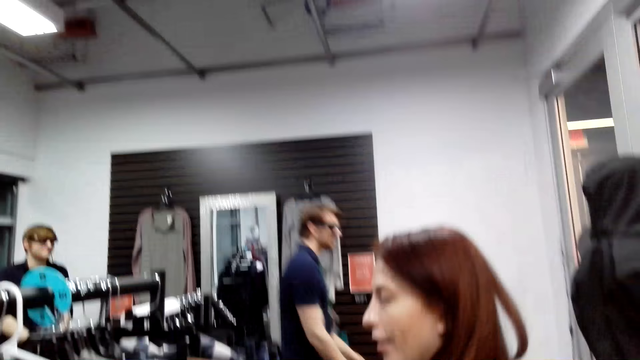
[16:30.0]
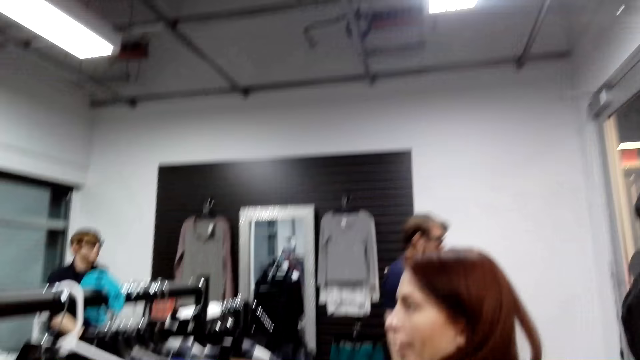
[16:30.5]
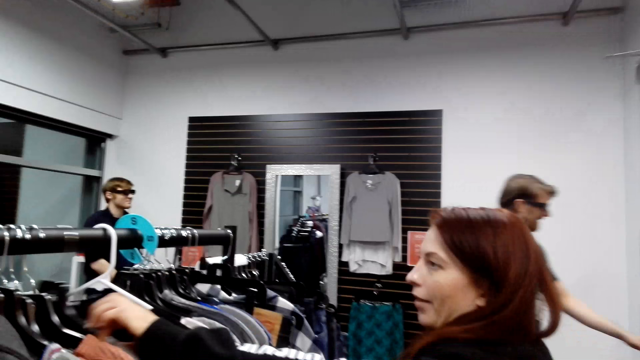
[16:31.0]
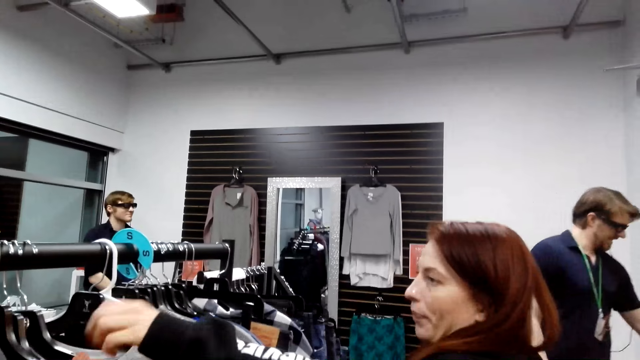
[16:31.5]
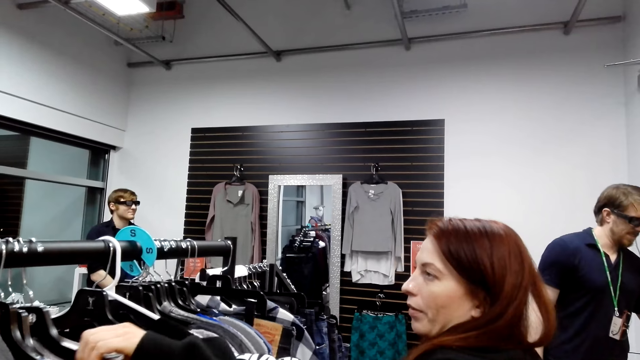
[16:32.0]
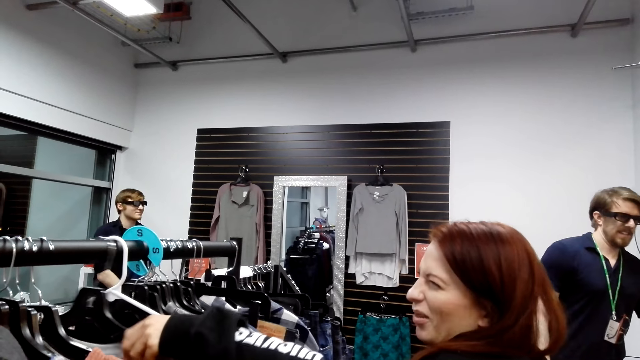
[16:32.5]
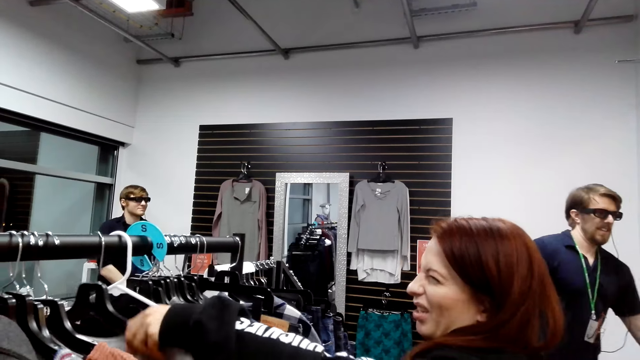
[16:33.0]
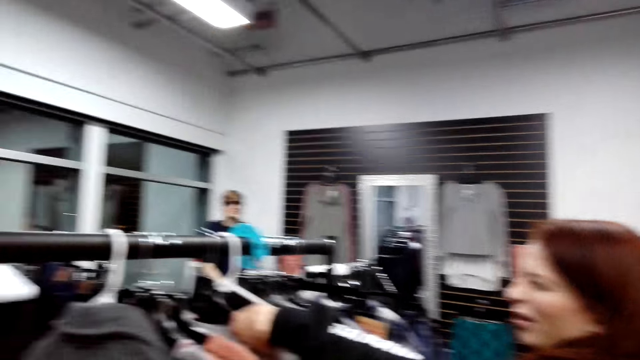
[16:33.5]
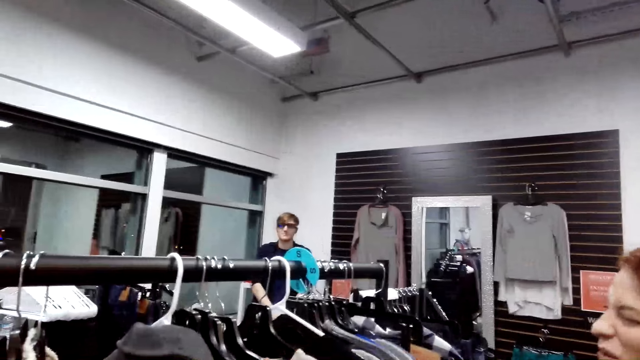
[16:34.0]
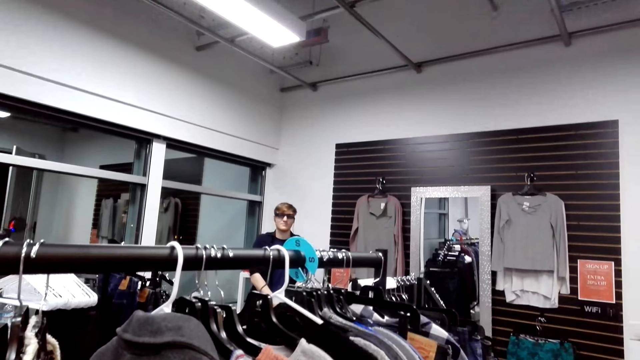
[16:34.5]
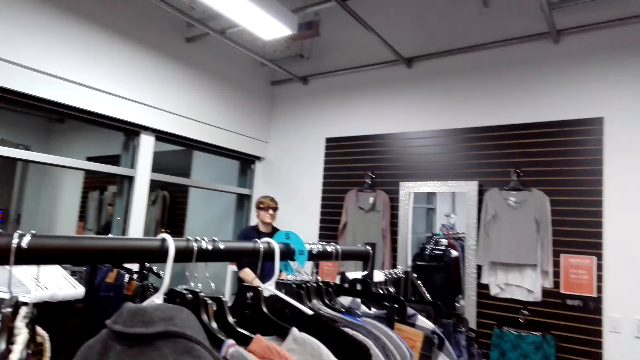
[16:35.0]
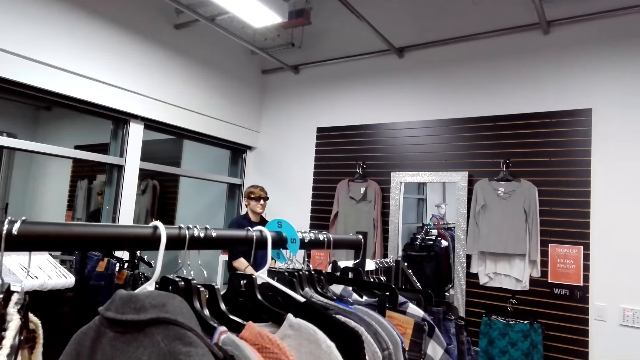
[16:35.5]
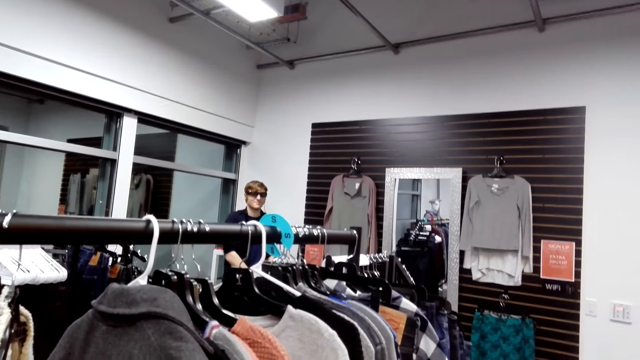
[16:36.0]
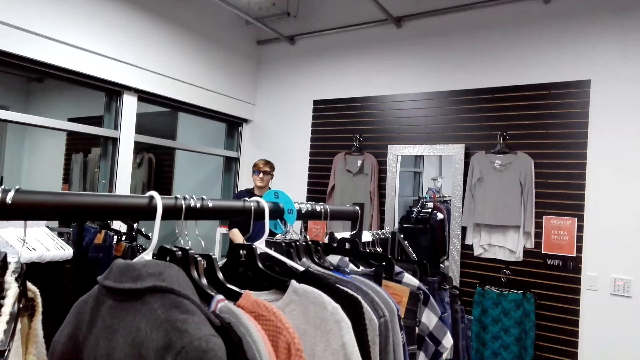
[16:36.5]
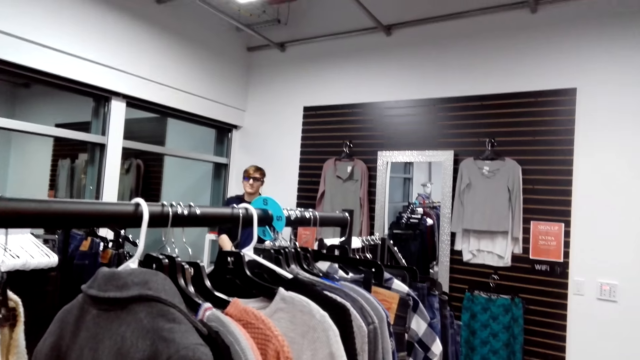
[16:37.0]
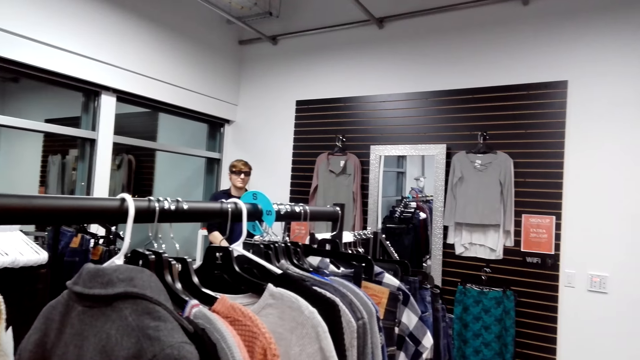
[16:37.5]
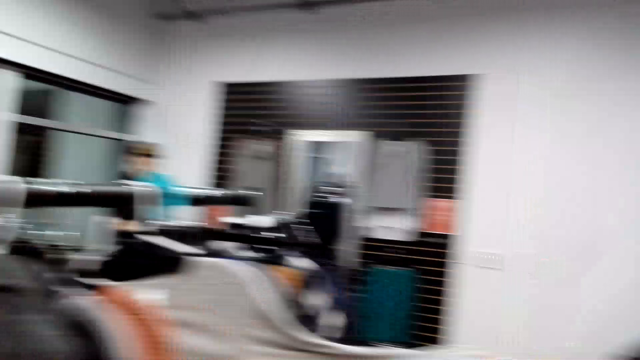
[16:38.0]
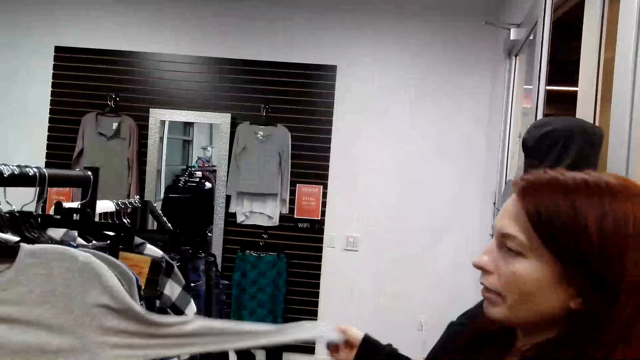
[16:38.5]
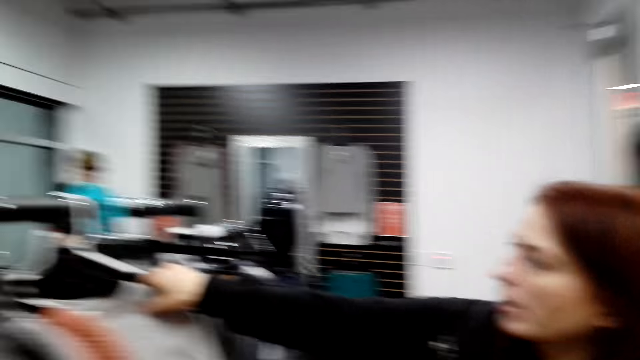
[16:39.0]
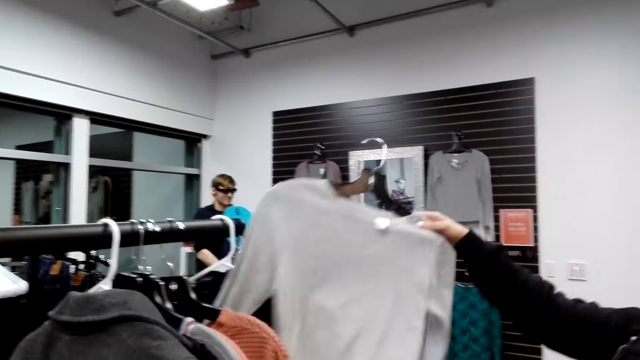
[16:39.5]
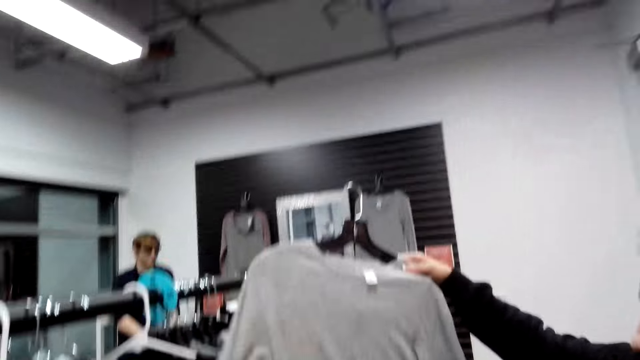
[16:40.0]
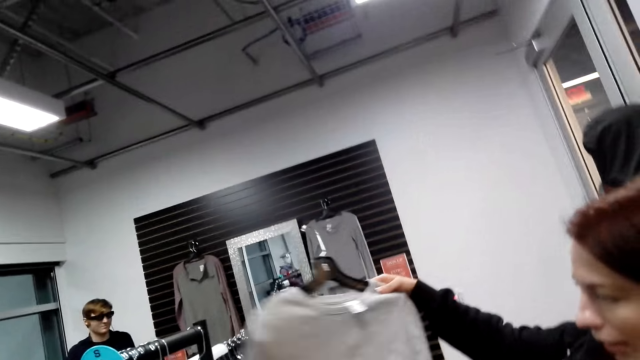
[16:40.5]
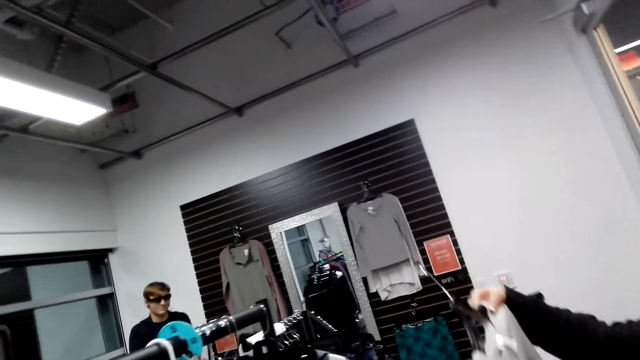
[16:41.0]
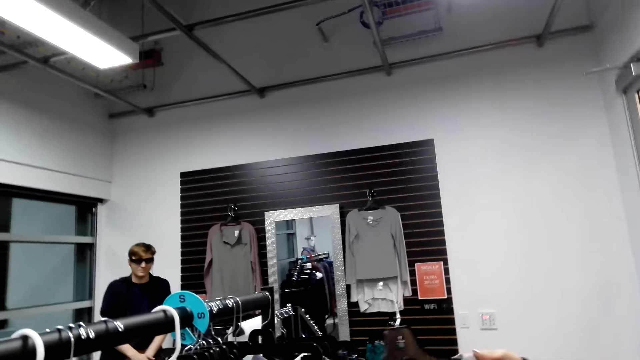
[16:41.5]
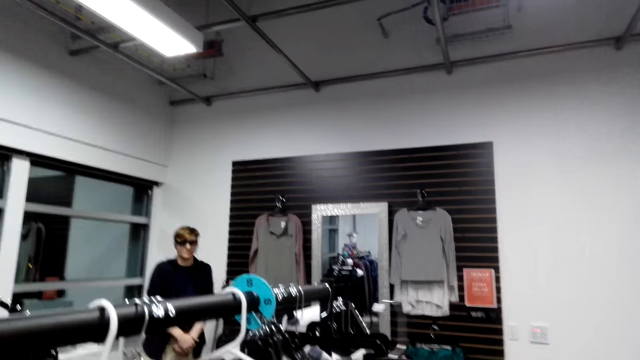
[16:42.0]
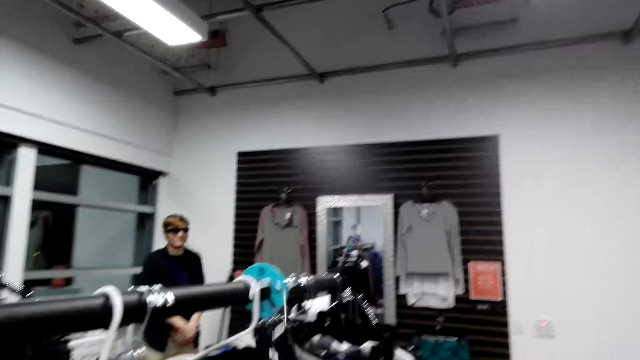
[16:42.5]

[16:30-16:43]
A lady moves the clothes. The lady looks at the clothes. The lady takes a sweater. The camera wearer looks at the clothes. The lady moves the cloth, picks the cloth, and looks at the cloth. The camera wearer looks around.

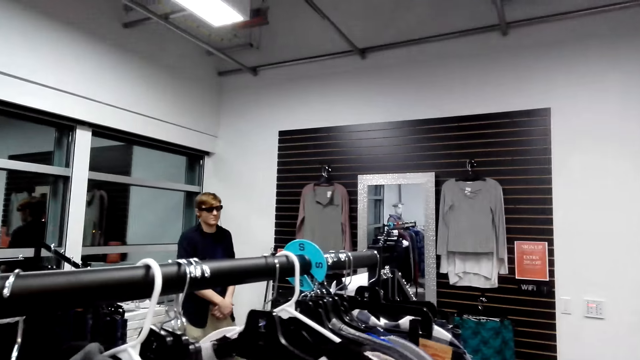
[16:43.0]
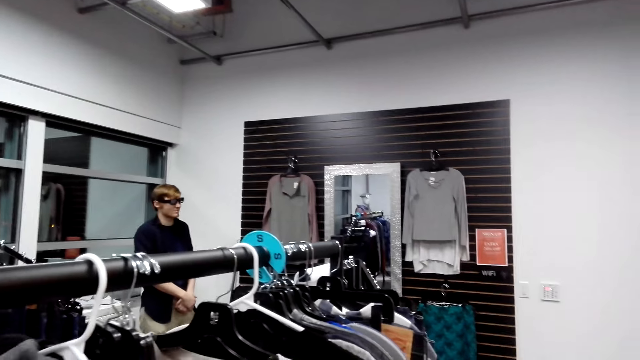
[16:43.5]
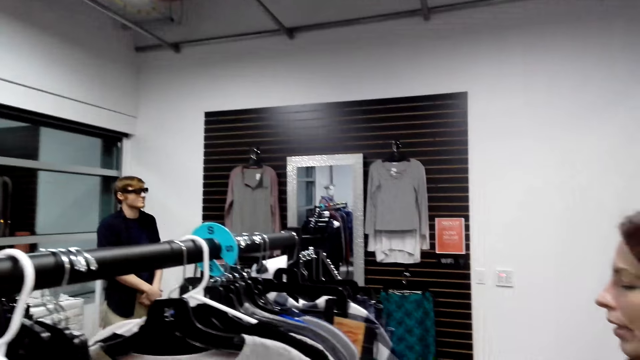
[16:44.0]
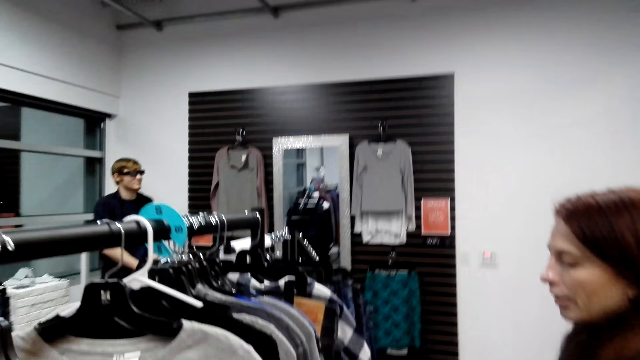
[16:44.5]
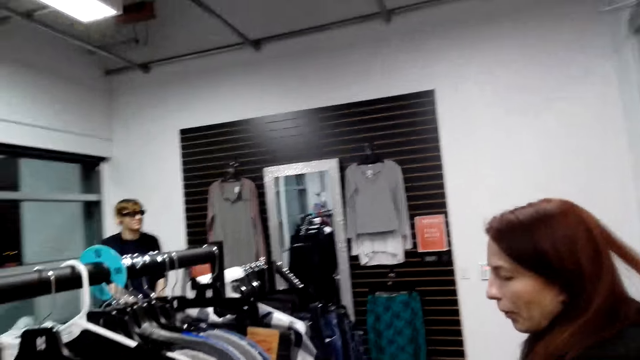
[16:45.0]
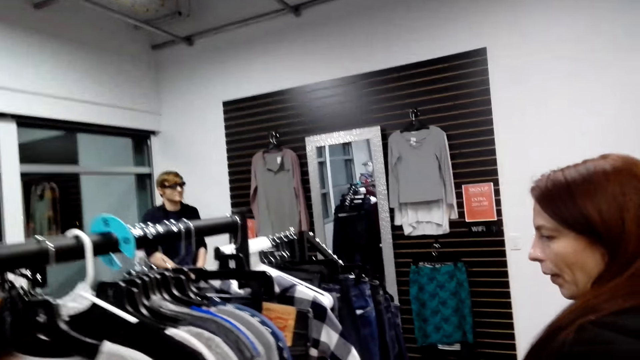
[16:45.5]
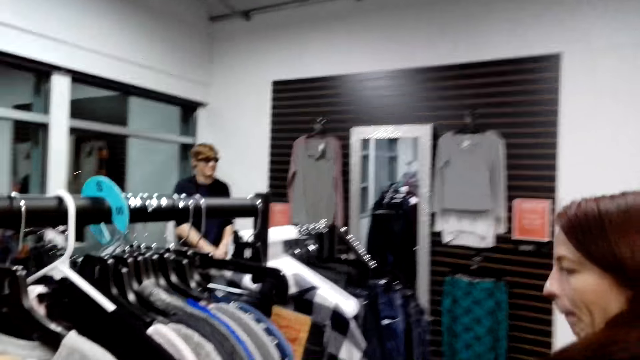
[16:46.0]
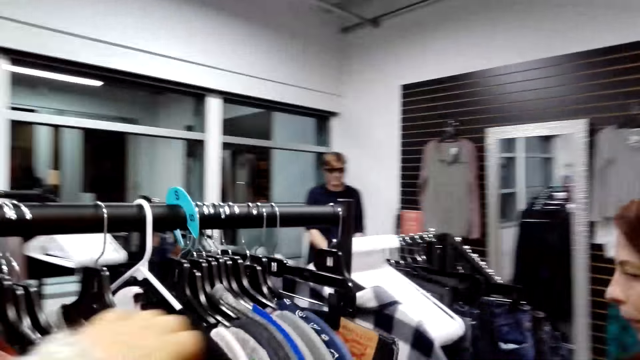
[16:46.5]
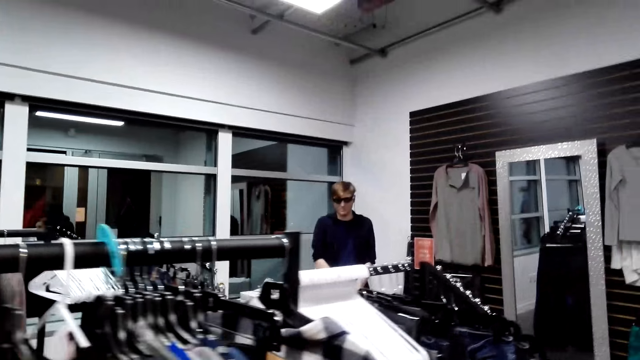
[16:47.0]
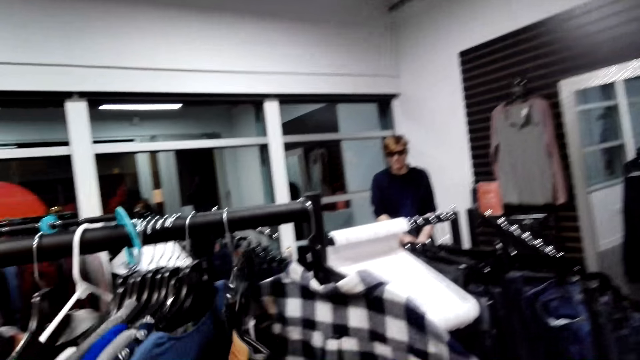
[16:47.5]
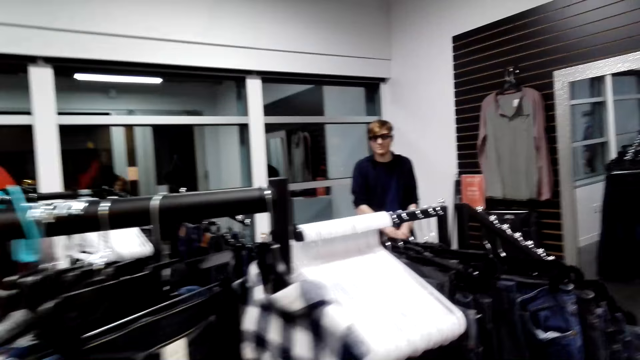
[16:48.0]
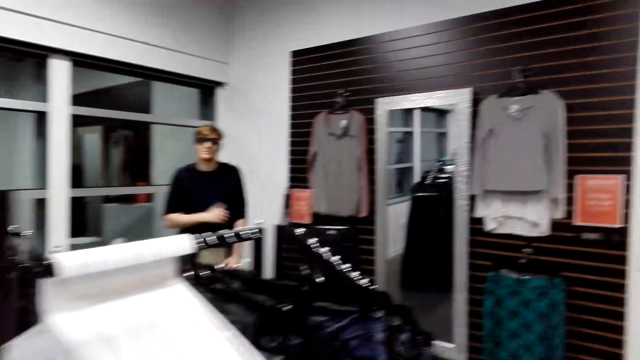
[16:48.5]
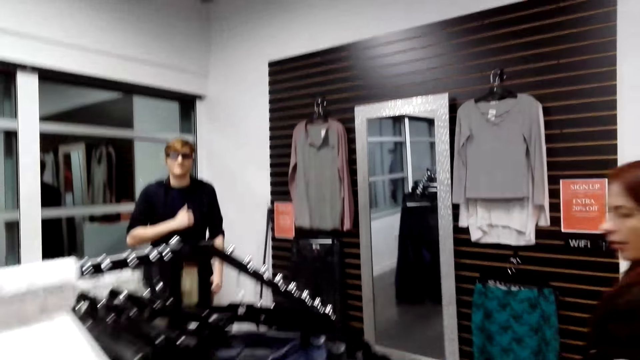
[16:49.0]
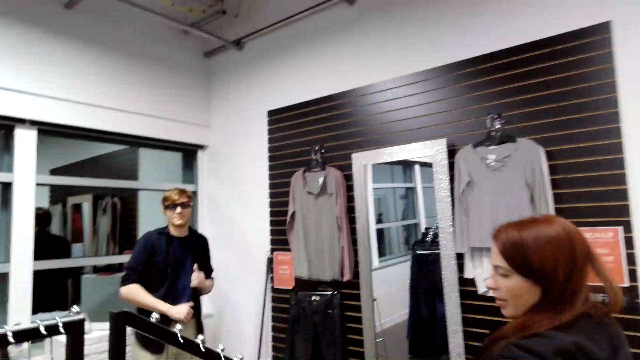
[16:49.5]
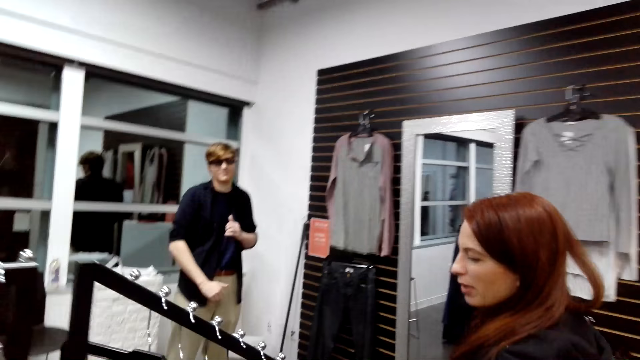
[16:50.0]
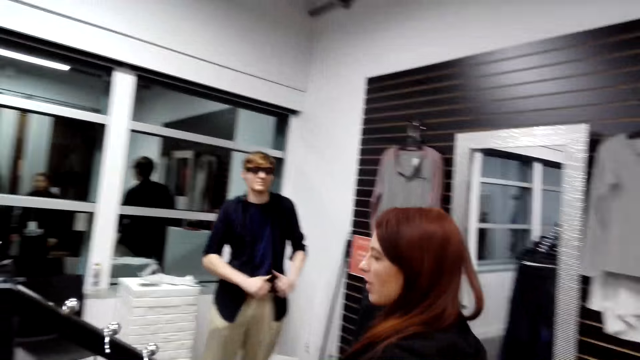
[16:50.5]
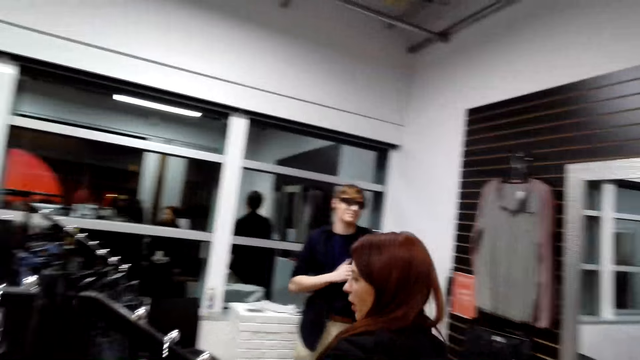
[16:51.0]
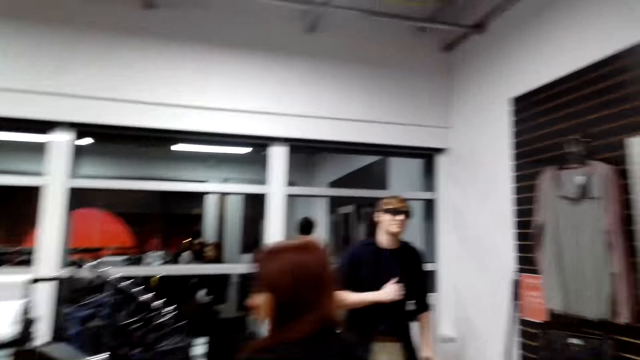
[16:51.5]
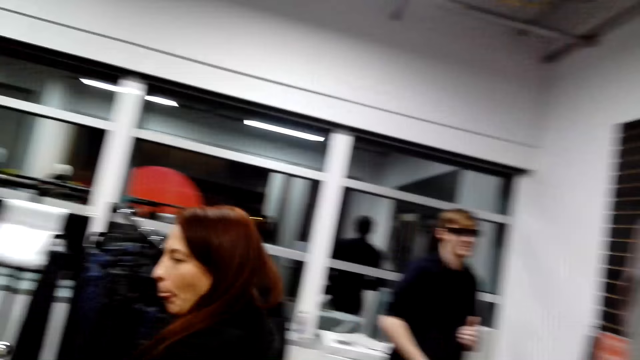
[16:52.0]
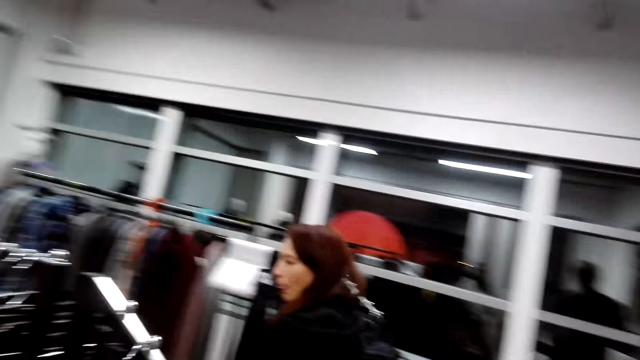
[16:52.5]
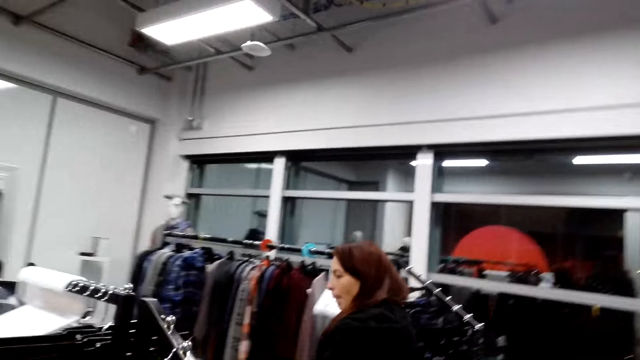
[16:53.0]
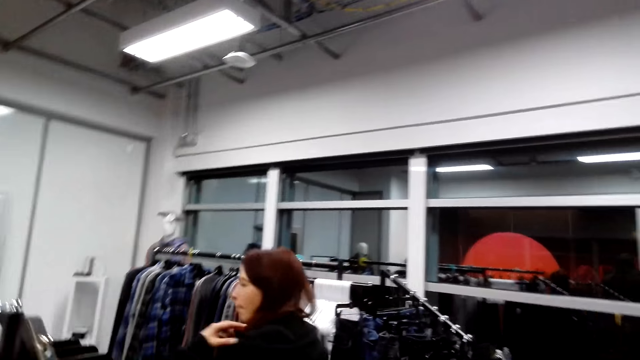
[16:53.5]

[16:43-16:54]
A lady moves the clothes. The camera wearer looks at the clothes. They look up, talk to the lady, and step forward. The lady steps forward. The camera wearer looks around.
